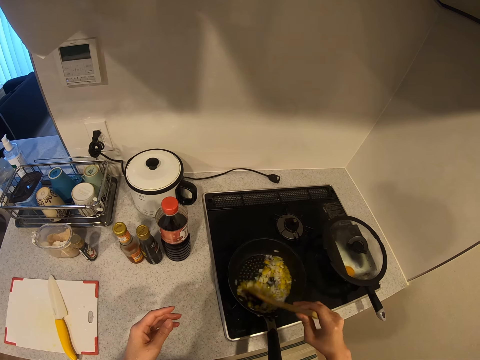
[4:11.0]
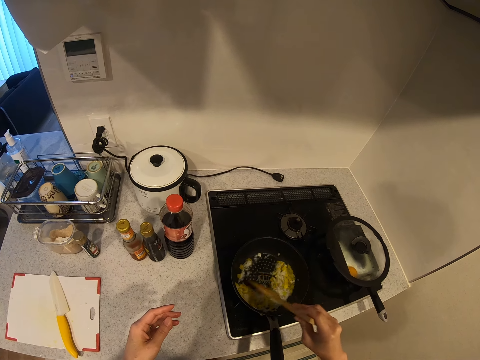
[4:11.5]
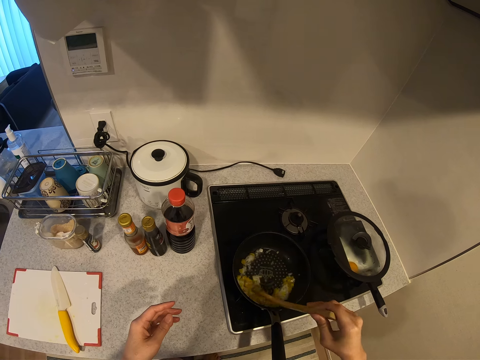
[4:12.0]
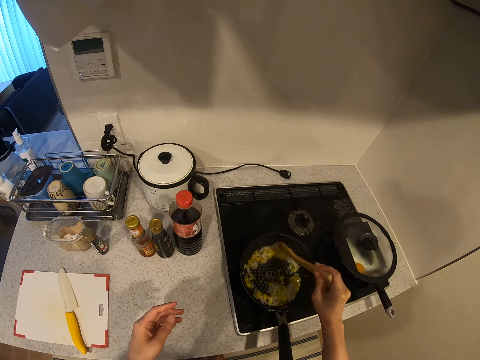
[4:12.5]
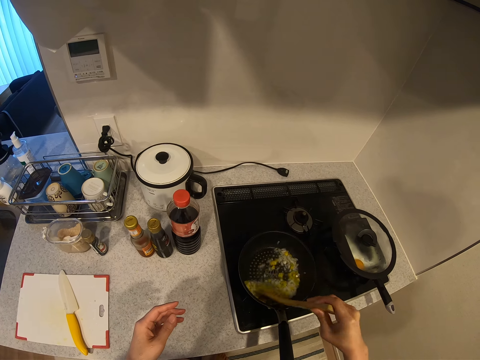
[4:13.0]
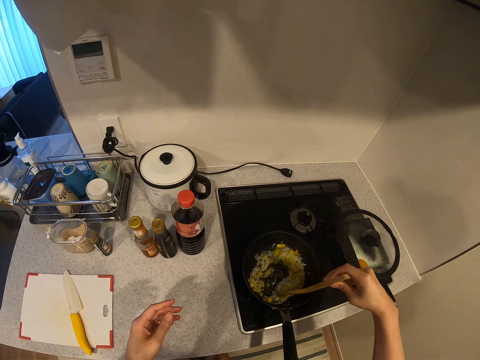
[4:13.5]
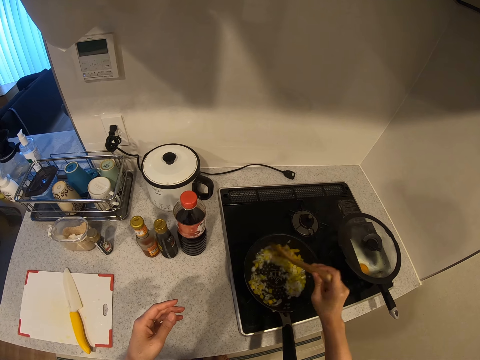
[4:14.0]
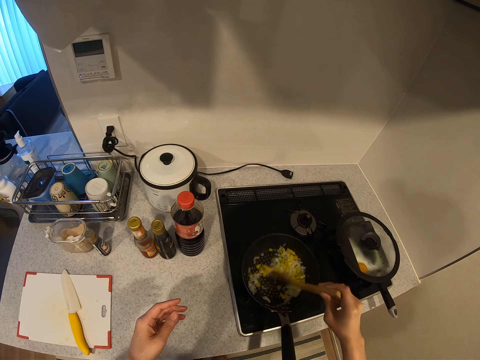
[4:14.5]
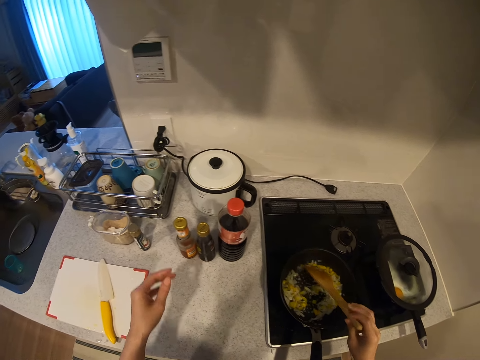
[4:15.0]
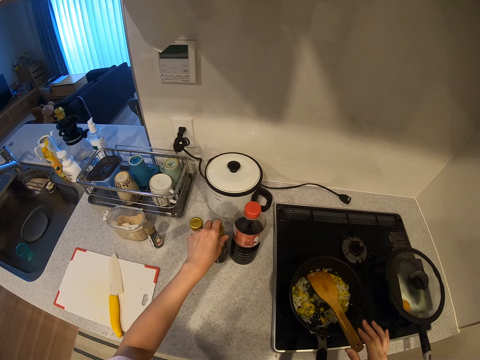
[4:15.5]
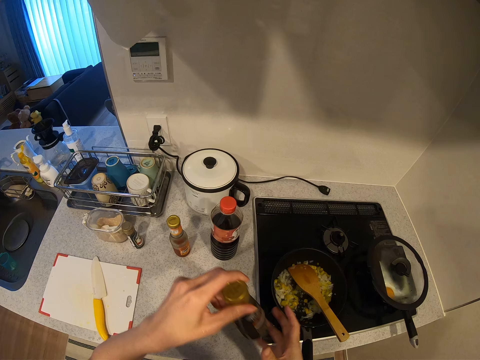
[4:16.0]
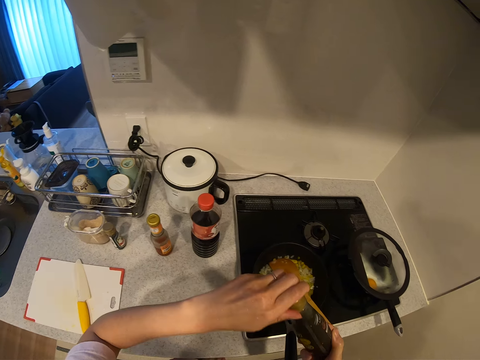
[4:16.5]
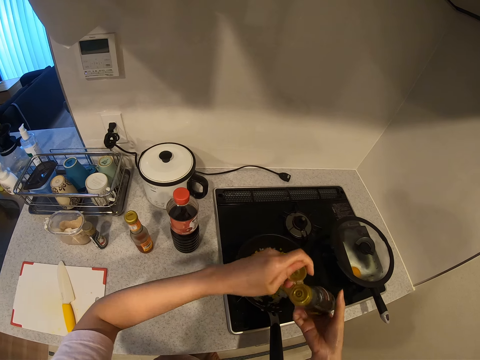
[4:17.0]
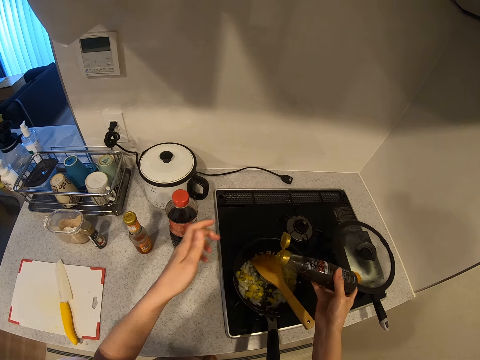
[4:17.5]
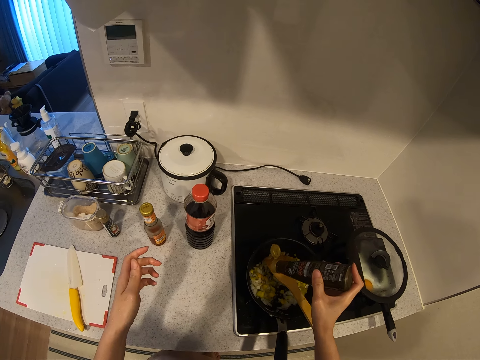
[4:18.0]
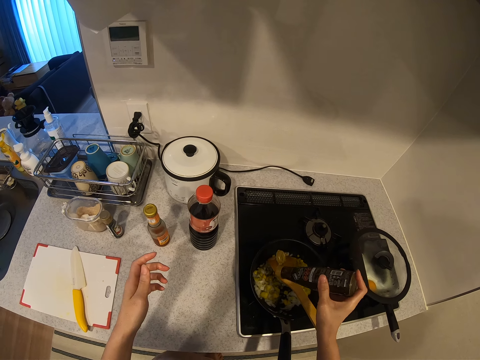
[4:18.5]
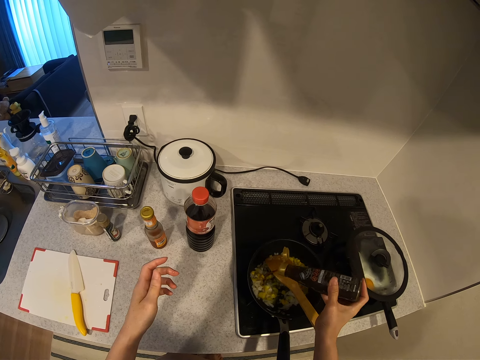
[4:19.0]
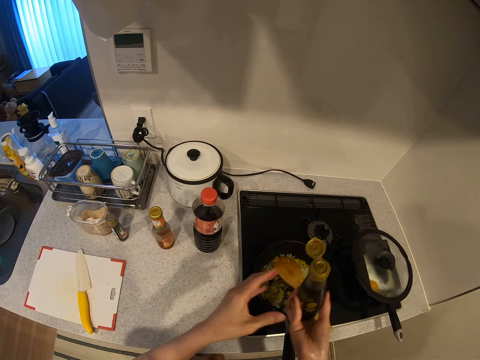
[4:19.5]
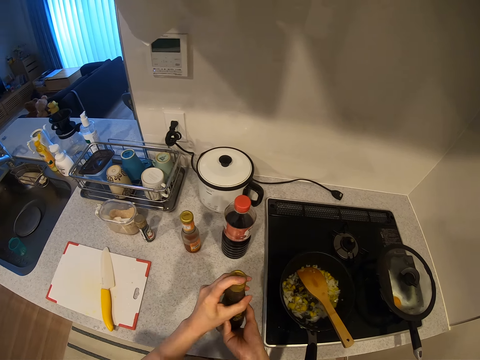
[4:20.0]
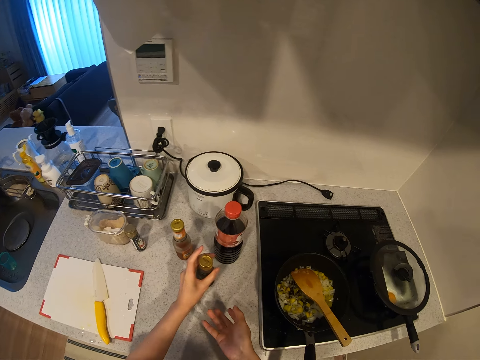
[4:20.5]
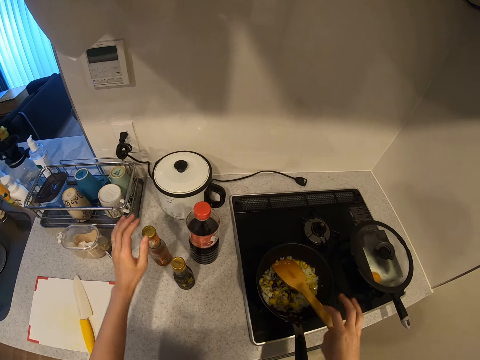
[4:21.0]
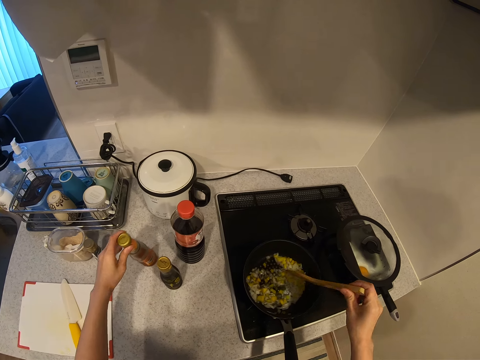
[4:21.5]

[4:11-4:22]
The camera wearer picks up a bottle of liquid from the kitchen worktop. She opens the bottle of liquid. She pours some liquid into the food in the pot. She closes the bottle of liquid. She drops the bottle of liquid on the kitchen worktop. She stirs the food in the pot with the wooden spoon. She moves another bottle of liquid on the kitchen worktop with her left hand.

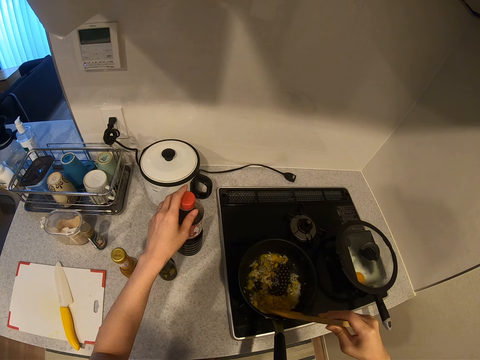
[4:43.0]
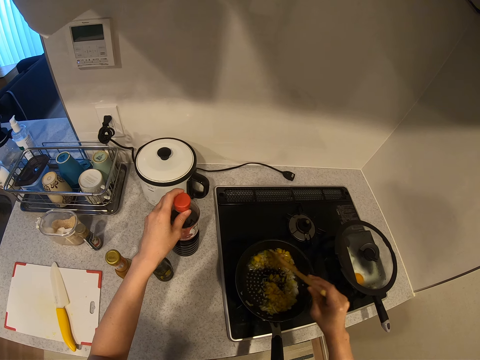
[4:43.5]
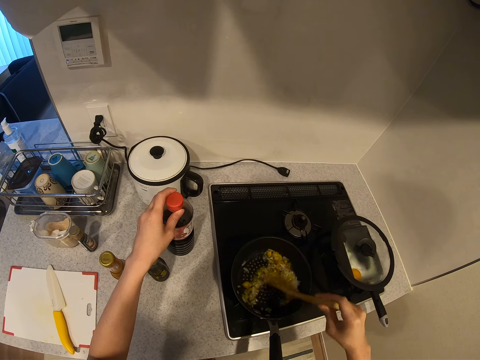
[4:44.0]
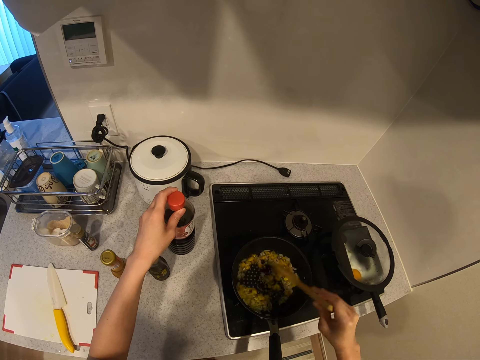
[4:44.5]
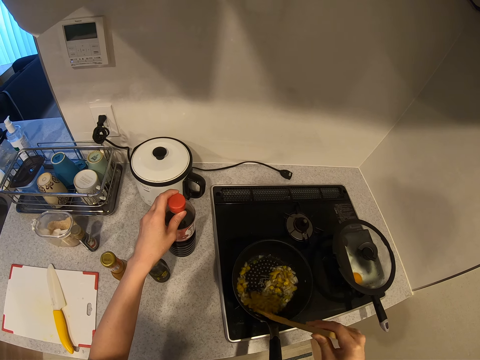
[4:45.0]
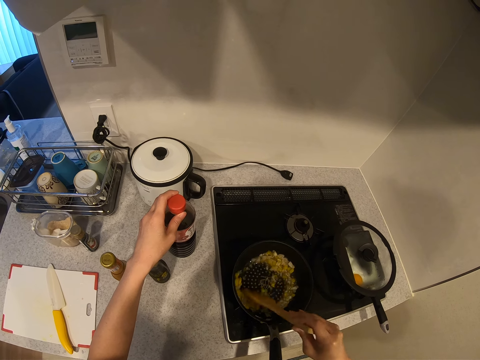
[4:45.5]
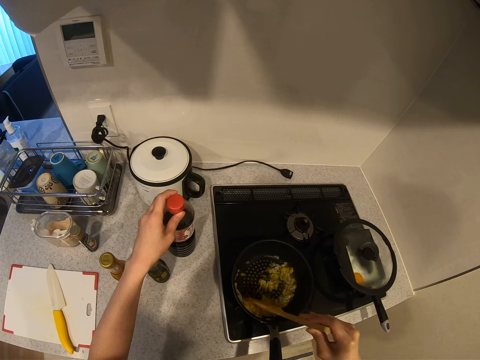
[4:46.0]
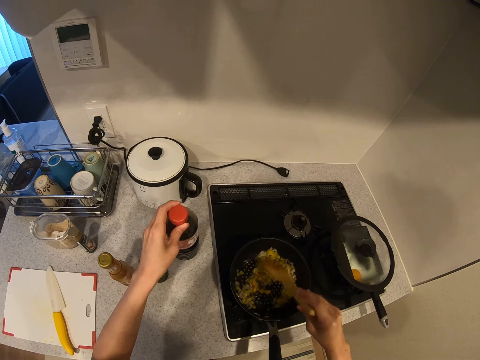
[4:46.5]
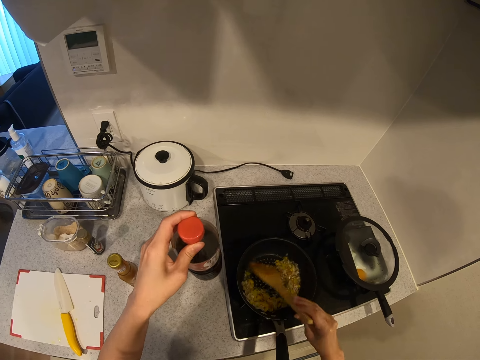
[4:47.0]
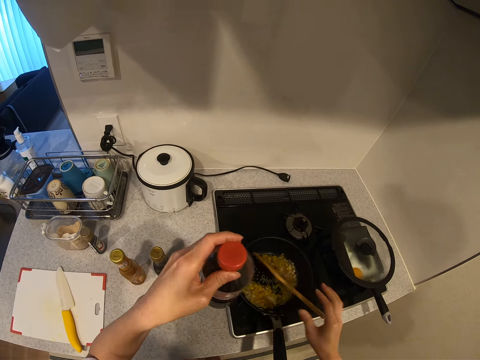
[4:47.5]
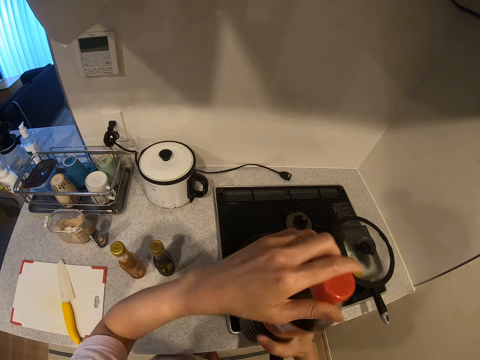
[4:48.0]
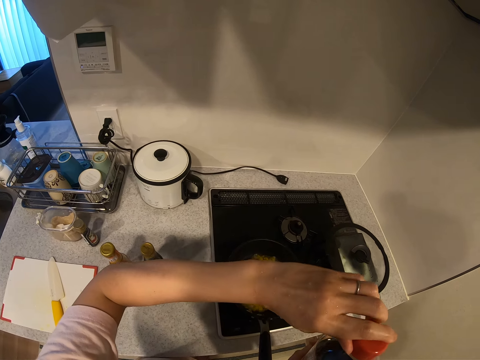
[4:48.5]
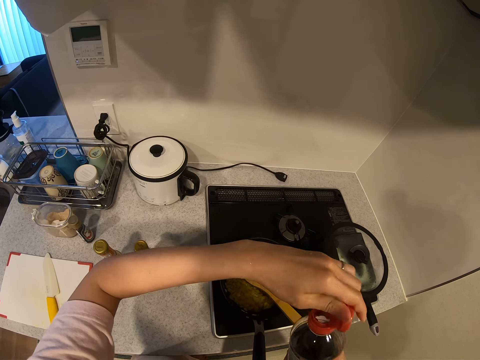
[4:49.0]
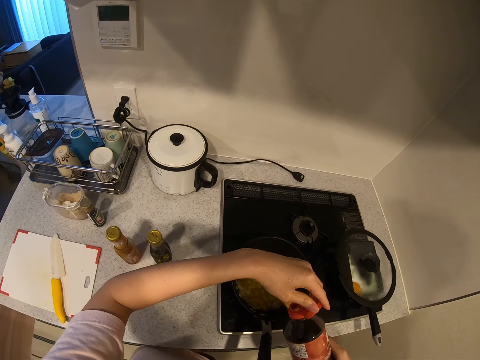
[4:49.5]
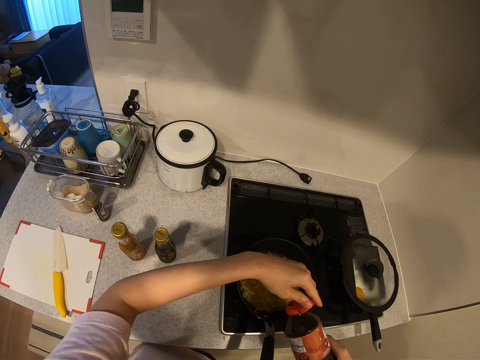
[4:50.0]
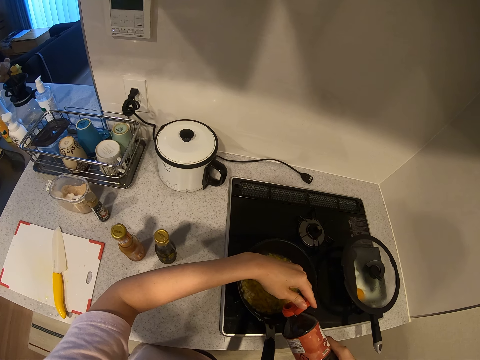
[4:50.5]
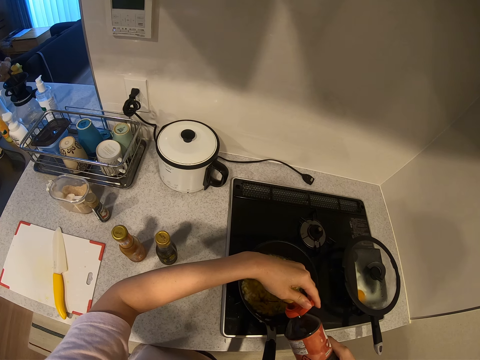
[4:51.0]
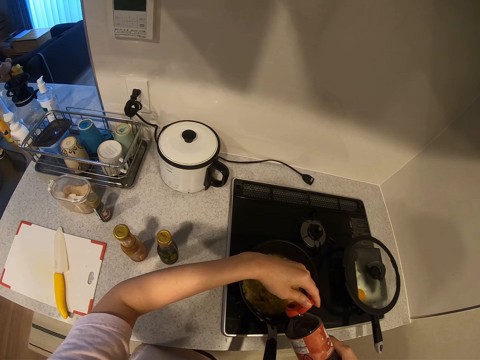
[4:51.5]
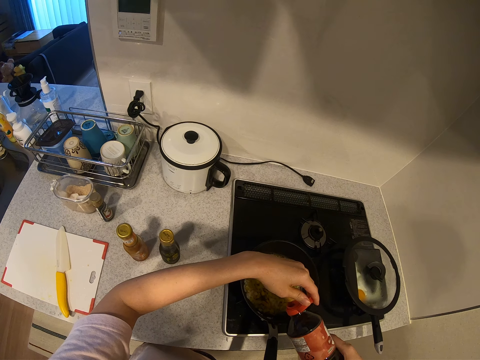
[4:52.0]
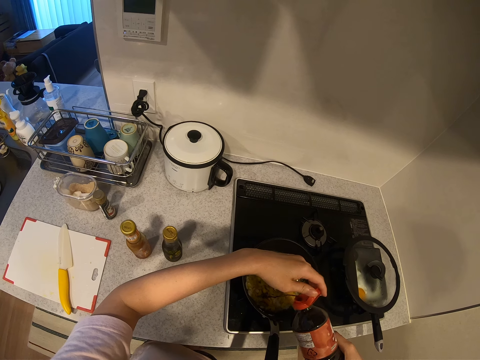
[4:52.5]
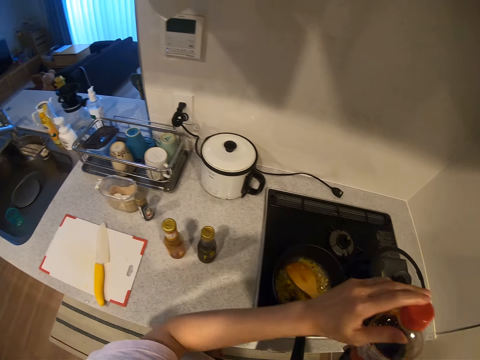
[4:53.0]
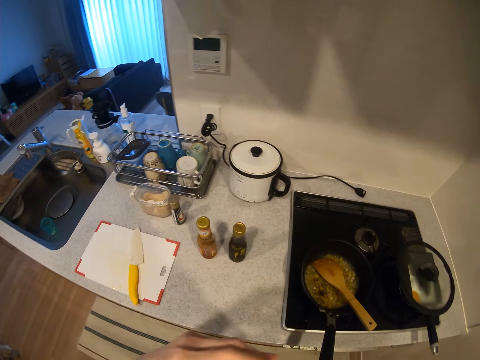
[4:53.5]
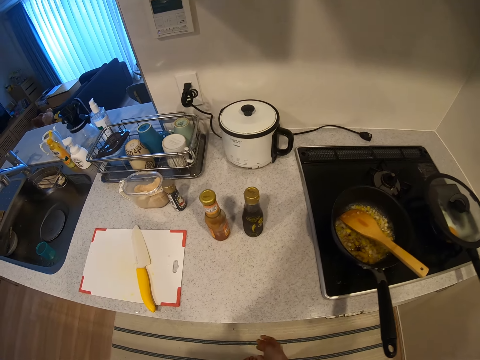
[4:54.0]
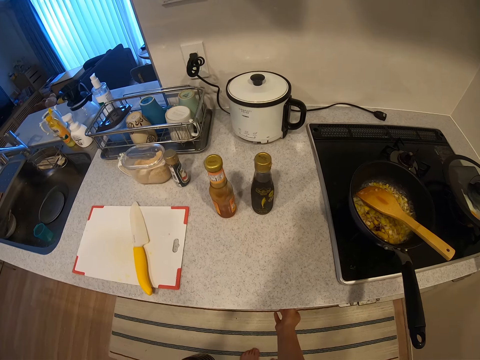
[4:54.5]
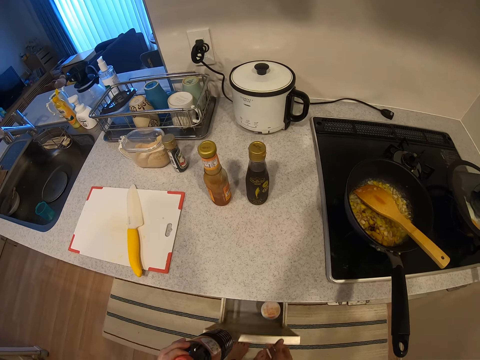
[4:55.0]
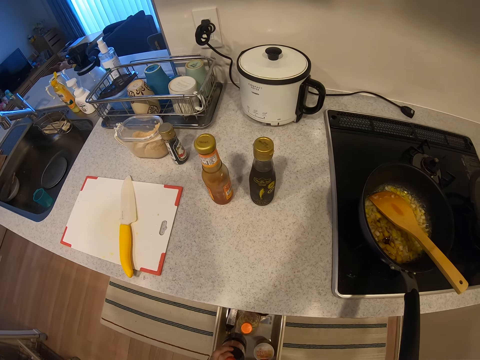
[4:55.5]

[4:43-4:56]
The camera wearer touches a bottle of liquid with her left hand. She holds something. She lifts up the bottle of dark liquid, the soy sauce bottle, with her left hand. She drops the wooden spoon in the pot. She opens the bottle of dark liquid. She pours some dark liquid into the food in the pot. She covers the bottle of dark liquid. She opens a kitchen drawer with her right hand.

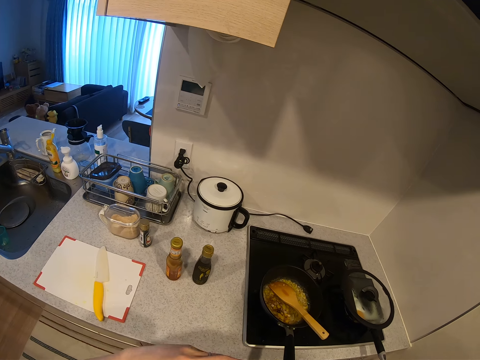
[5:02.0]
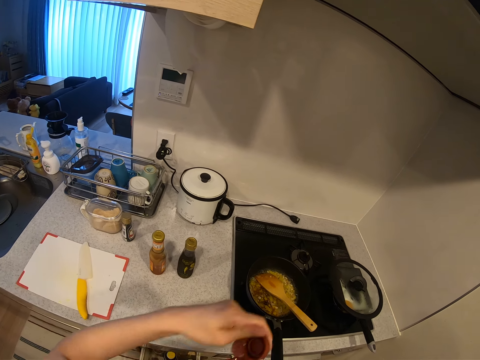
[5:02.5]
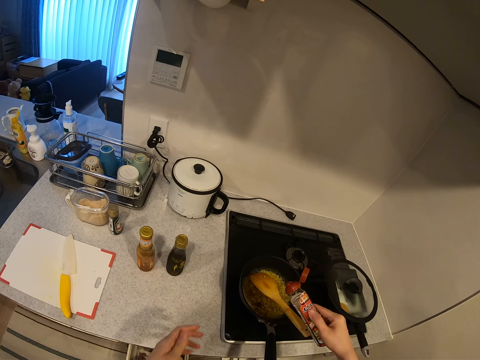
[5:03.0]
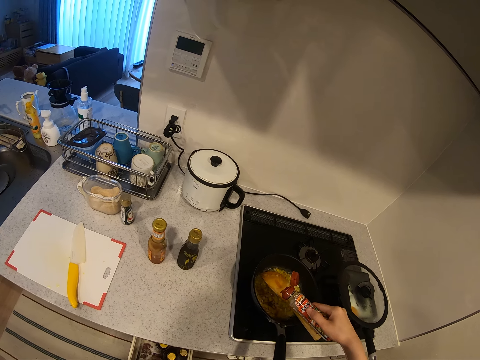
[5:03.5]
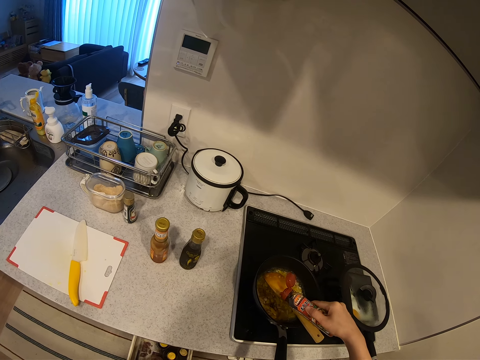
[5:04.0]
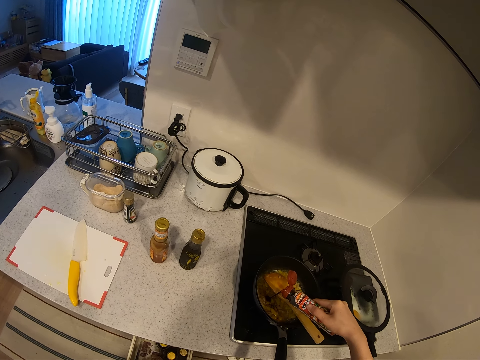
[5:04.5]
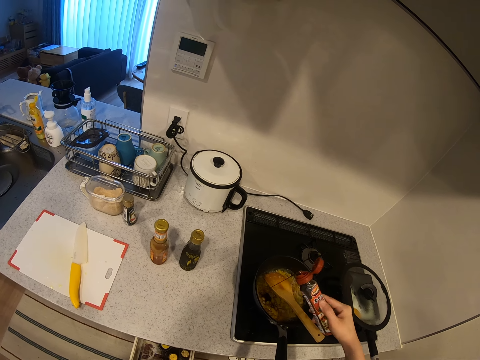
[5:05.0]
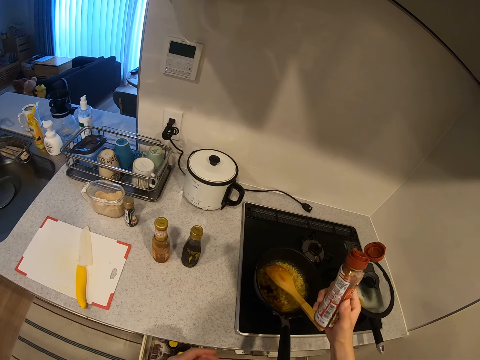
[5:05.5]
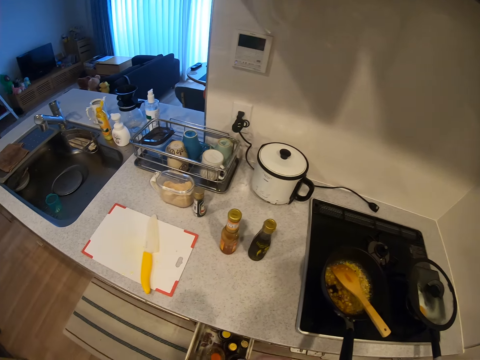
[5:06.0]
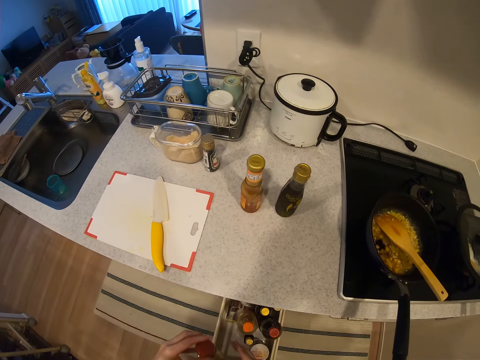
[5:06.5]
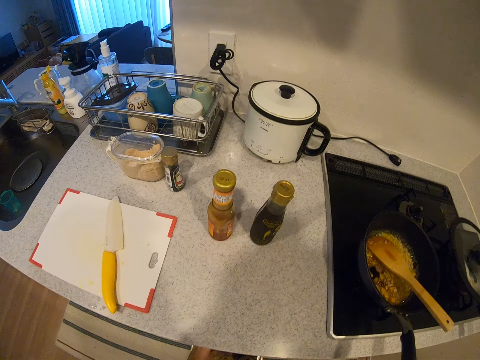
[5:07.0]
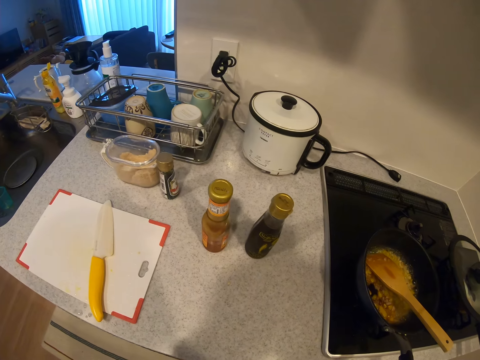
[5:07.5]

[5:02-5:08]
The camera wearer opens the cap of a bottle of liquid. They pour some liquid into the food in the pot. They lift up the bottle of liquid from the pot. They cover the bottle of liquid. They drop the bottle of liquid in the kitchen drawer.
